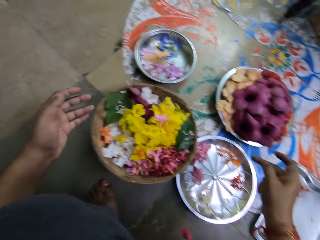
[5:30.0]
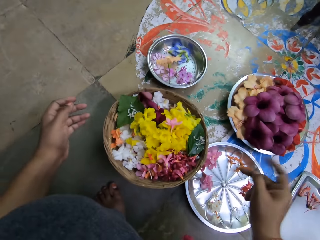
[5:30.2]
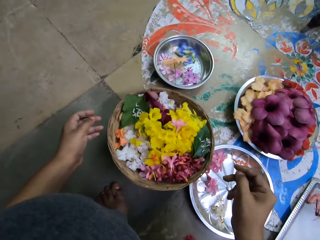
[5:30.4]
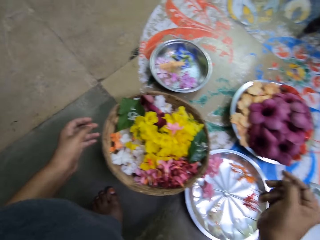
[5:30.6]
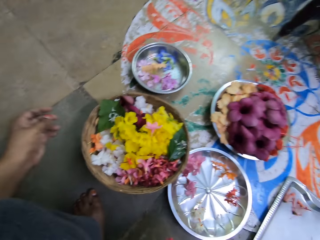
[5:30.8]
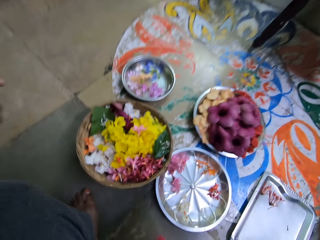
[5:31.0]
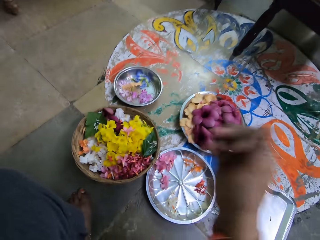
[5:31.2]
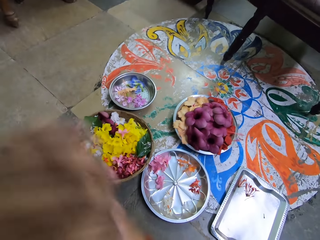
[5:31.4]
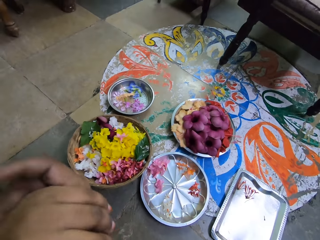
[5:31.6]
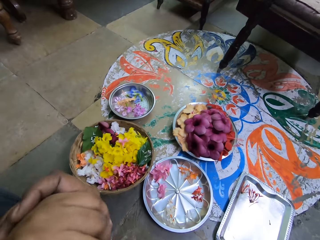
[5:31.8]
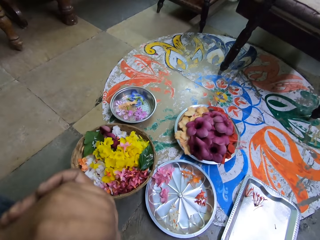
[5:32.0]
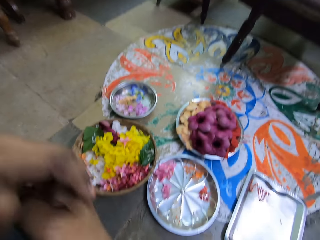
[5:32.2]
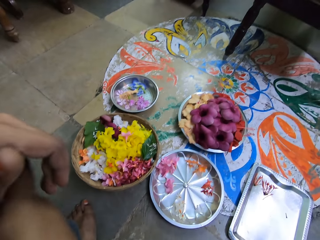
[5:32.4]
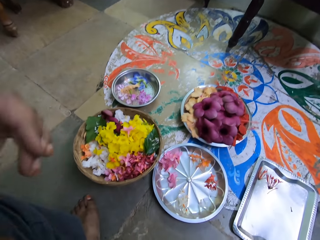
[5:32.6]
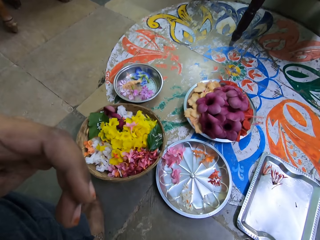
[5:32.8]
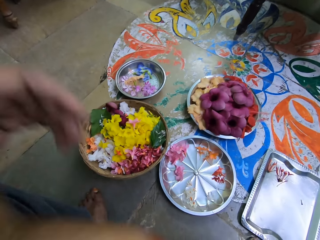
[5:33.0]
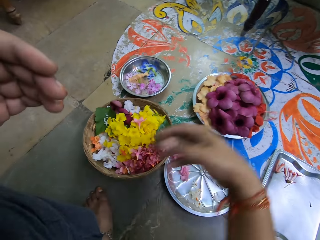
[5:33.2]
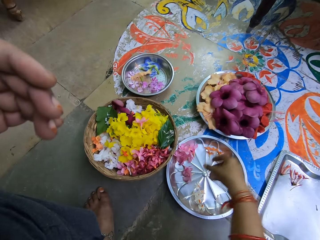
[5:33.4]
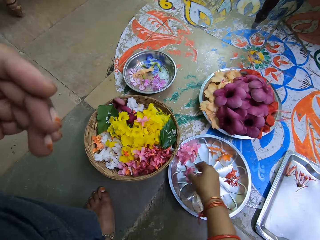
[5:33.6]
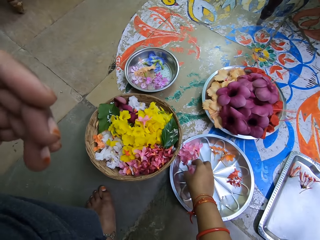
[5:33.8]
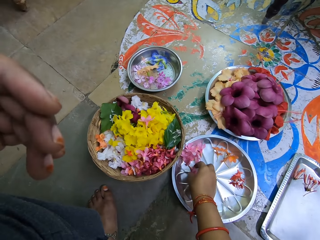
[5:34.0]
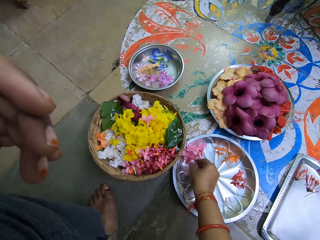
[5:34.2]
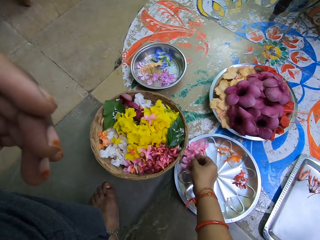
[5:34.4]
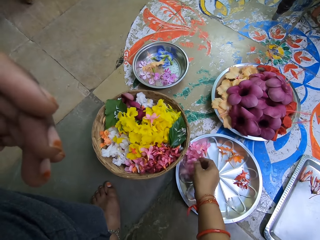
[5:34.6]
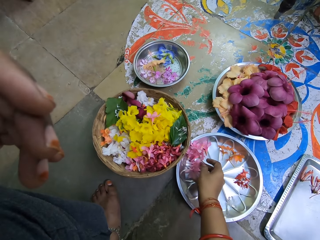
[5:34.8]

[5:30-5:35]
The camera wearer puts her hands together. She grabs flowers. She arranges the pink petunias on the tray with her right hand.

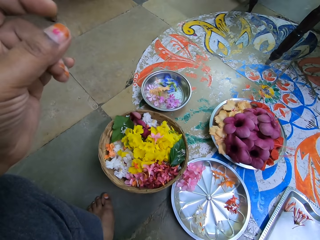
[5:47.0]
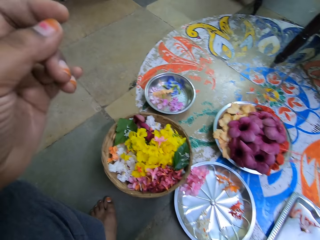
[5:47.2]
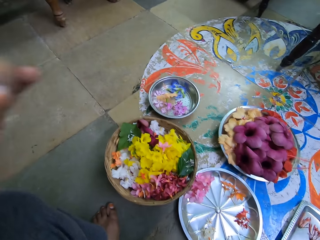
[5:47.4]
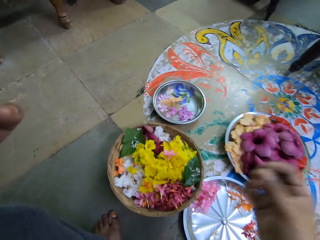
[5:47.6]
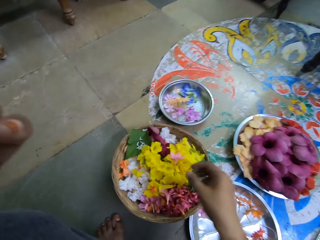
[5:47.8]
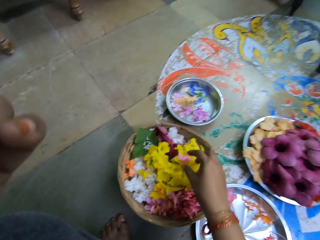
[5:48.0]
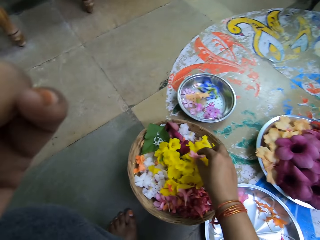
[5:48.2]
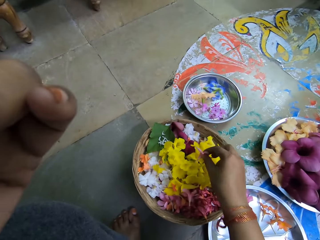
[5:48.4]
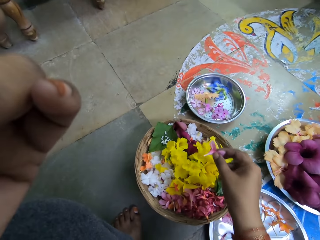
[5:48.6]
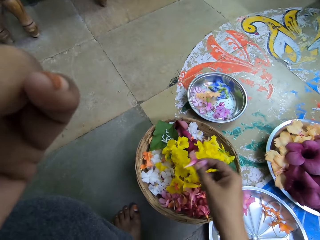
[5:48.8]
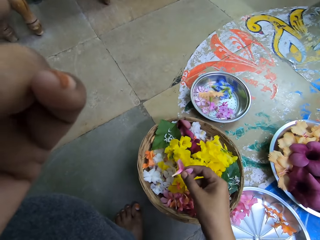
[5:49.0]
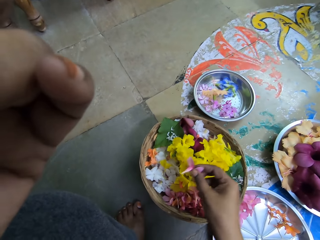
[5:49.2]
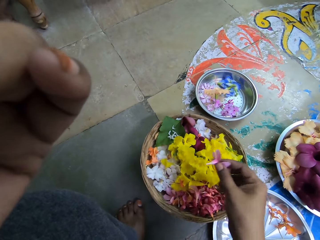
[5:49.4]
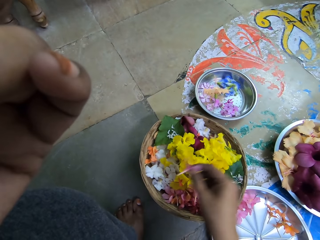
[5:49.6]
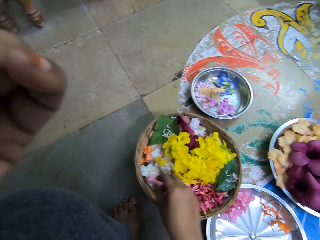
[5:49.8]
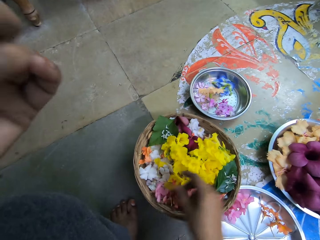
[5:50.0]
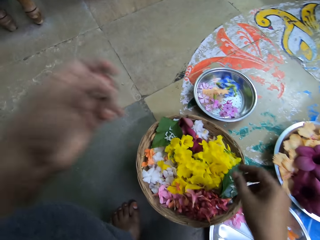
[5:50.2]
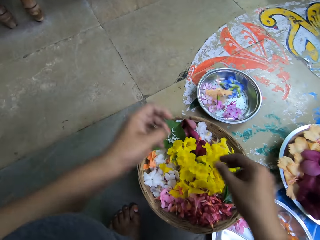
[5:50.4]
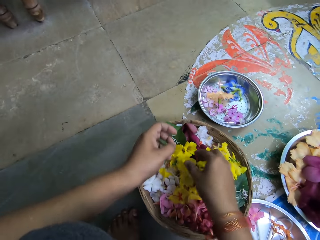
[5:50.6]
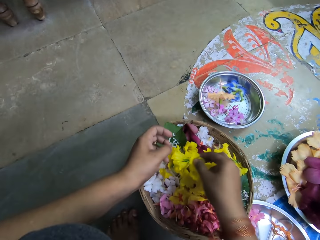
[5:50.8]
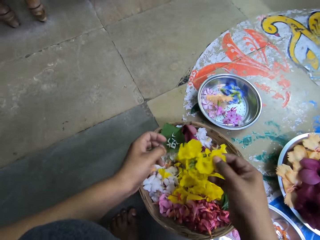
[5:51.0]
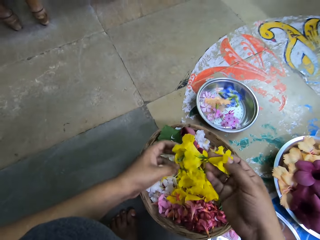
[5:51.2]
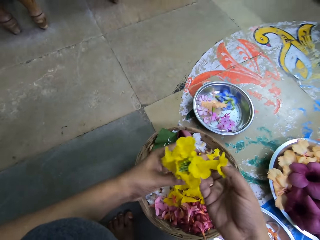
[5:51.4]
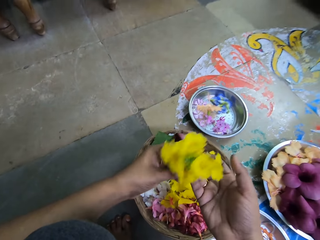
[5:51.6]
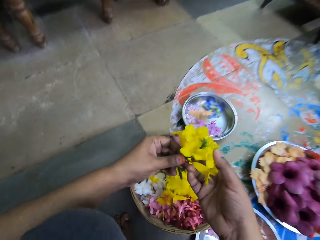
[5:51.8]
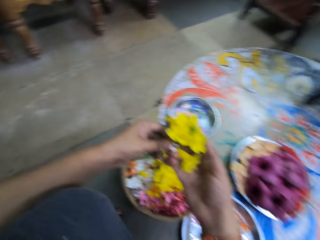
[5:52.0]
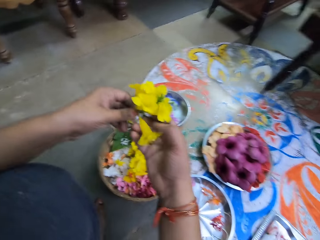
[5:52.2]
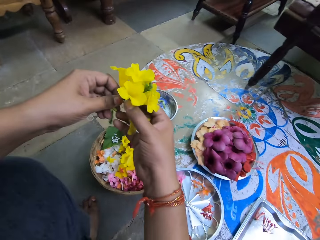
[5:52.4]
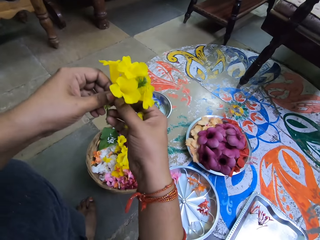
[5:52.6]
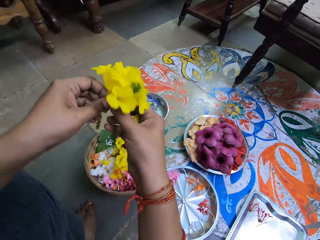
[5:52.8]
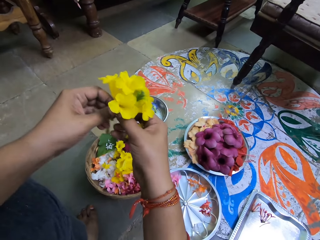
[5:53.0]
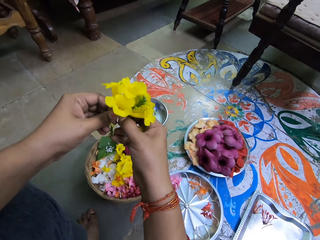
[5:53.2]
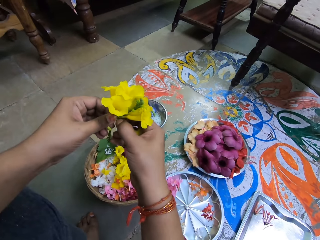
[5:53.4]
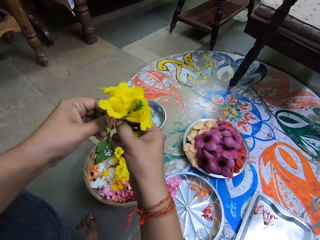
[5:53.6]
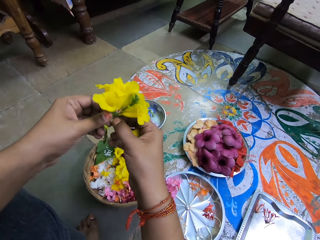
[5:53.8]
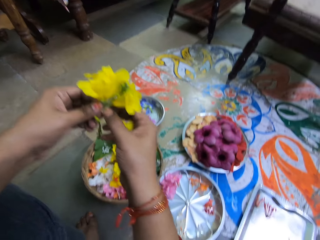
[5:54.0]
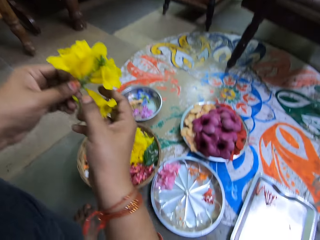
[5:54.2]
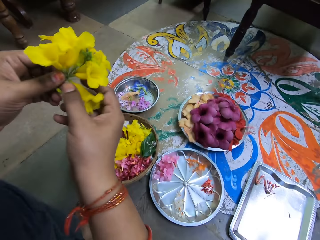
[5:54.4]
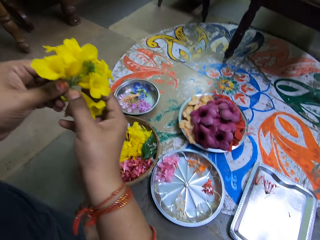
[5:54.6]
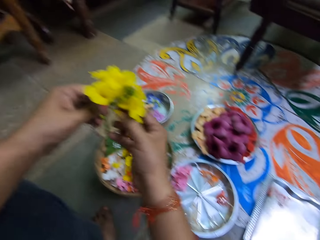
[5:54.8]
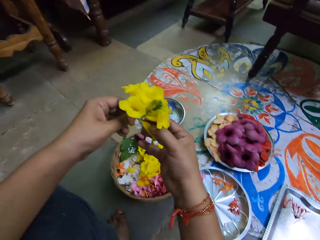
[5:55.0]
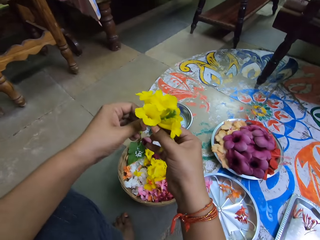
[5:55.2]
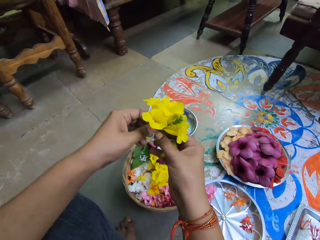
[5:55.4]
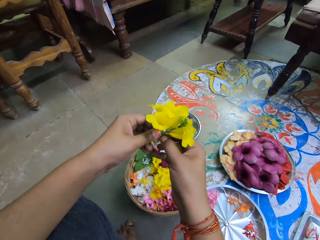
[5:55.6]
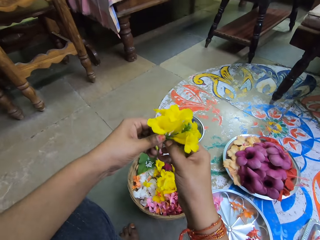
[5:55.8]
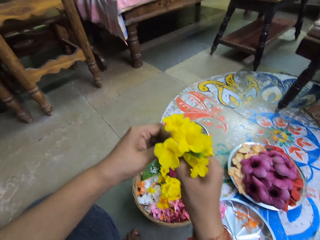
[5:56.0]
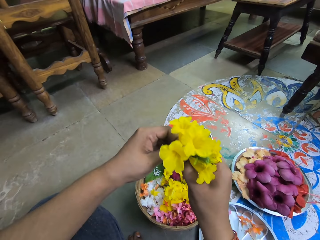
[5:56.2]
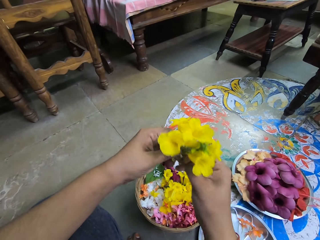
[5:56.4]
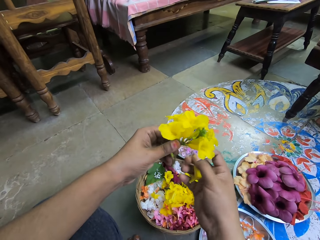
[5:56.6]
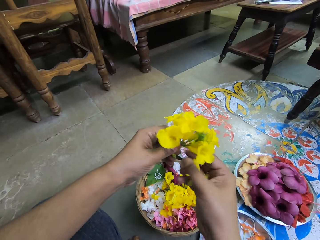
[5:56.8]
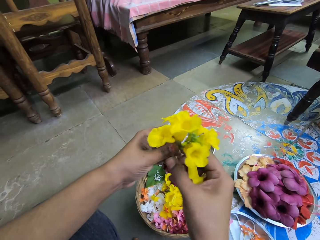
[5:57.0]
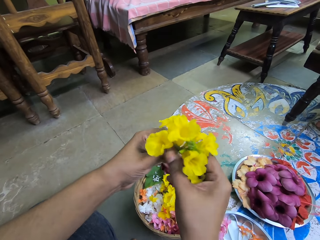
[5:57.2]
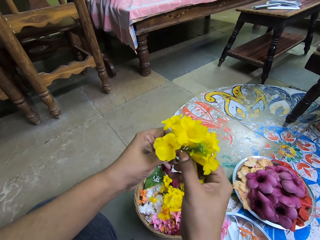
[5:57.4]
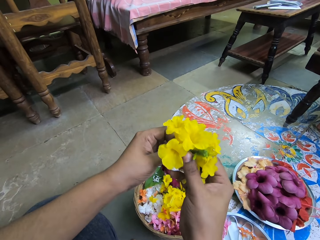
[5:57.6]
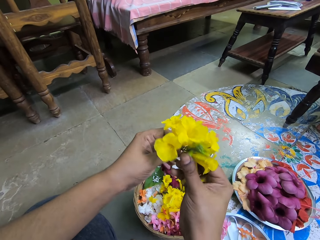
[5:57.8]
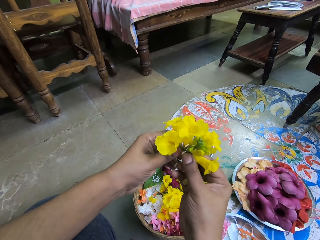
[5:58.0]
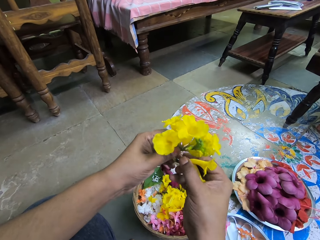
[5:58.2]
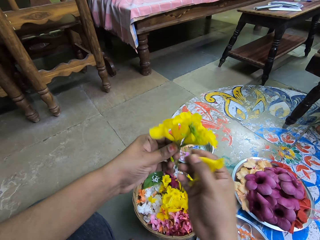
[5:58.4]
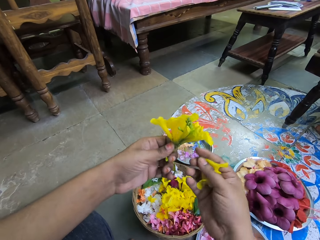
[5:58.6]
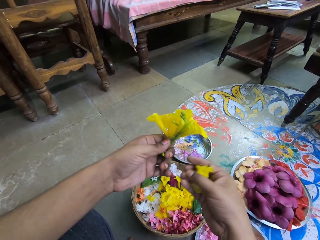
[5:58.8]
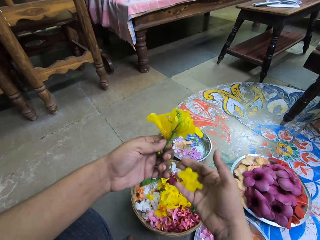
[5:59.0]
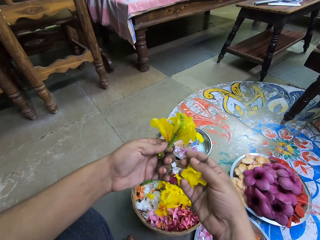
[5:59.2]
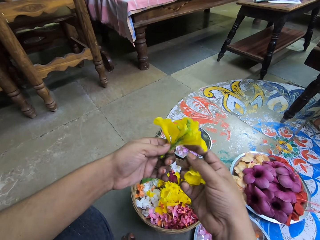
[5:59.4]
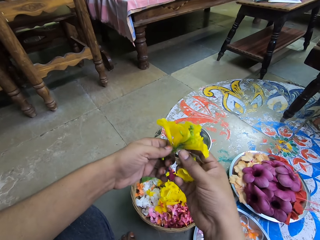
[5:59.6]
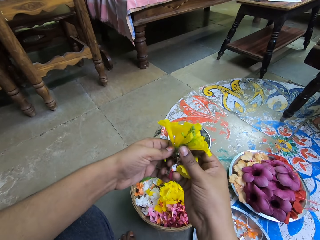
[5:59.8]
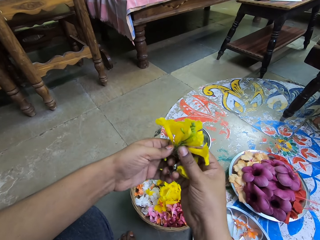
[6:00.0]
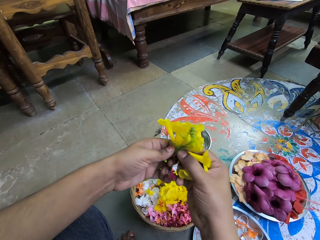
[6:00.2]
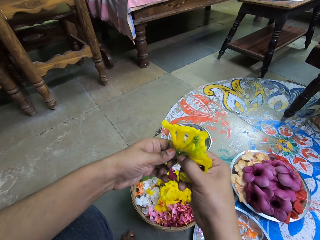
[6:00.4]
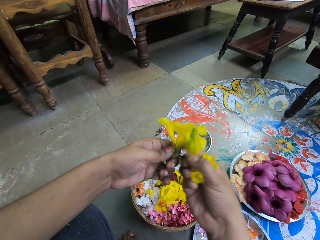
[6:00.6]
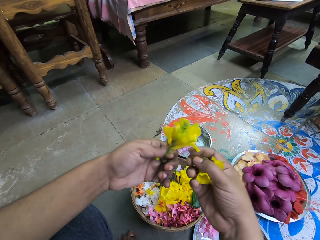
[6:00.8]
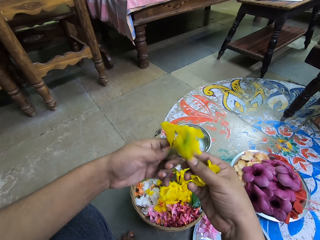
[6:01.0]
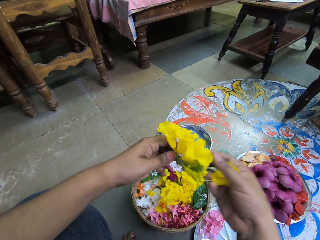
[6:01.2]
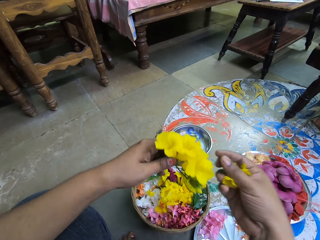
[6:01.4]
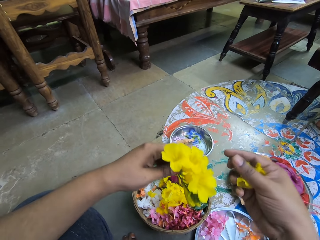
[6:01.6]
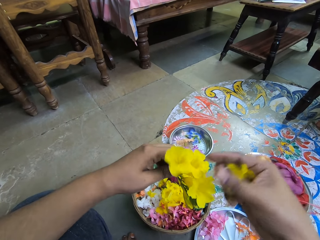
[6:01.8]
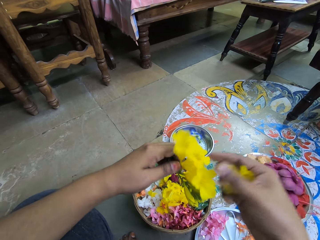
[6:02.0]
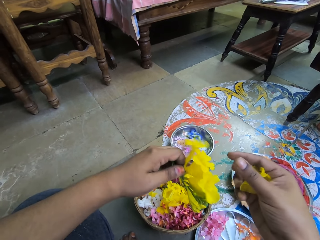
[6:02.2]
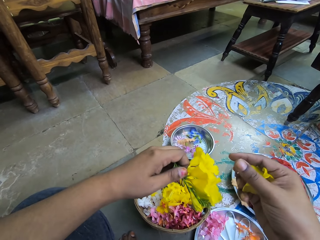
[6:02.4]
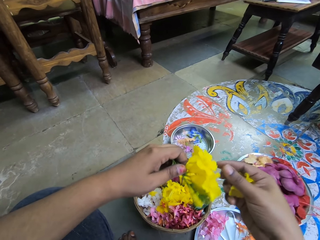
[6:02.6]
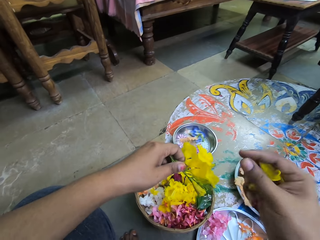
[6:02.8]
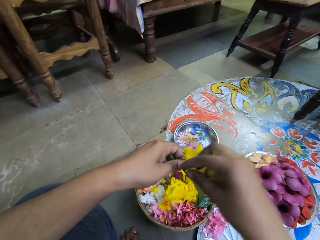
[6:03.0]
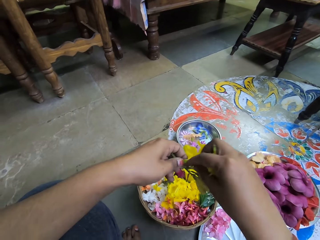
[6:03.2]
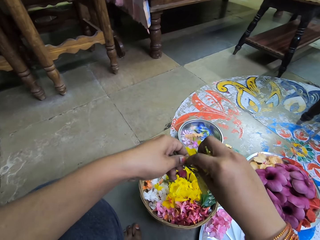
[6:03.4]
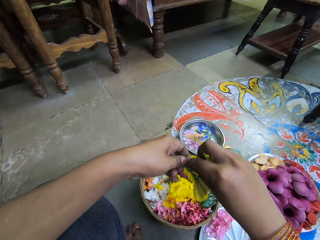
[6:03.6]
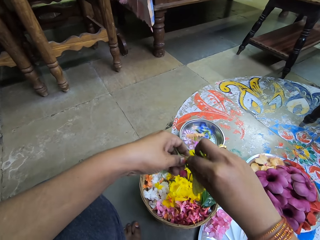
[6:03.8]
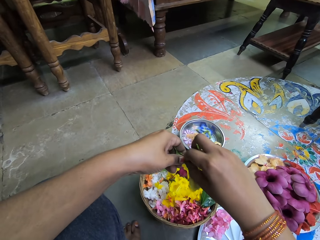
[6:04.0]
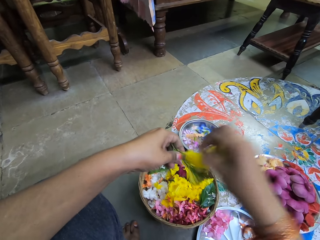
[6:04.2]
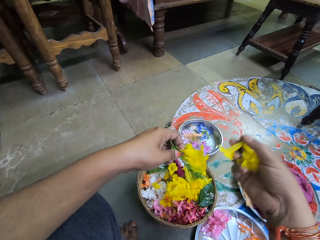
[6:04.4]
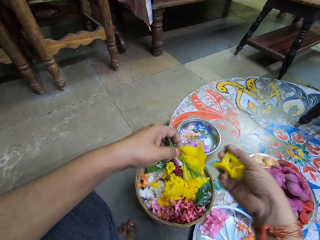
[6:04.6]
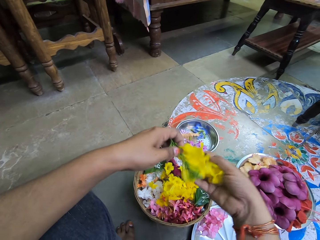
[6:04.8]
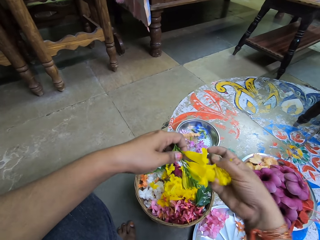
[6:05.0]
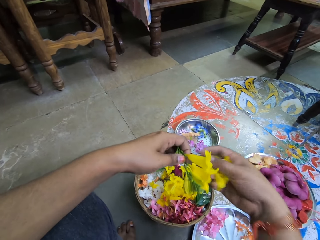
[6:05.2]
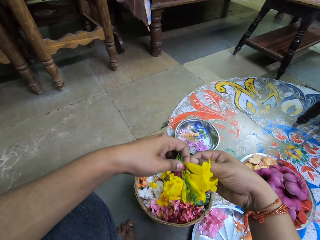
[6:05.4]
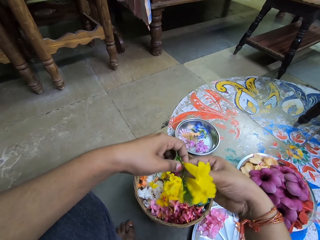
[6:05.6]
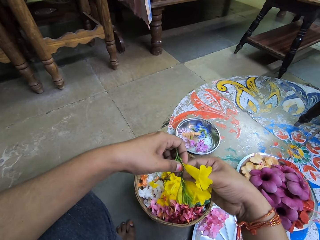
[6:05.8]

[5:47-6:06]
The camera wearer picks a pink petunia from the basket of flowers with her right hand. She drops the pink petunia into the basket of flowers with her right hand. She picks up a cluster of yellow tecoma from the basket of flowers with her right hand. She takes the cluster of yellow tecoma from her right hand with her left hand. She plucks a yellow tecoma from the cluster of yellow tecoma in her left hand with her right hand. She does this repeatedly.
